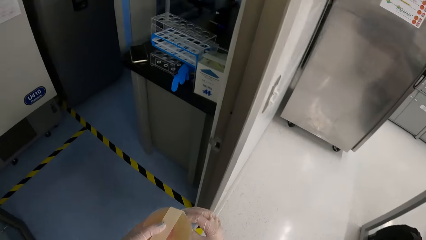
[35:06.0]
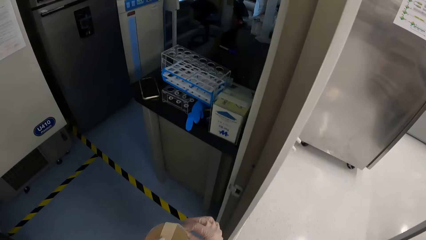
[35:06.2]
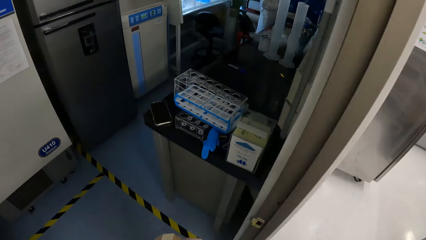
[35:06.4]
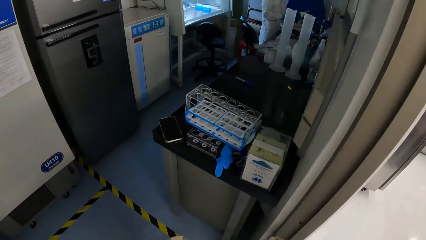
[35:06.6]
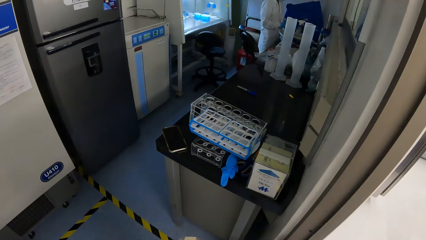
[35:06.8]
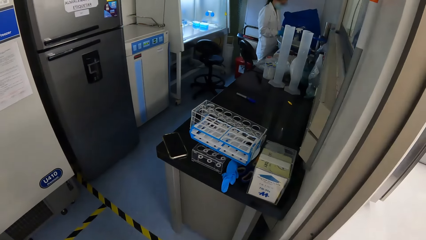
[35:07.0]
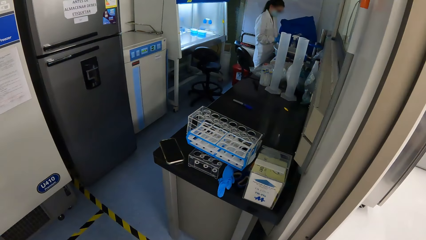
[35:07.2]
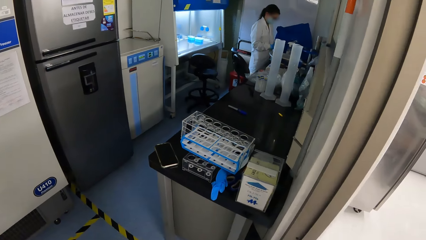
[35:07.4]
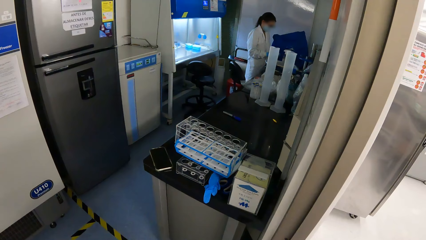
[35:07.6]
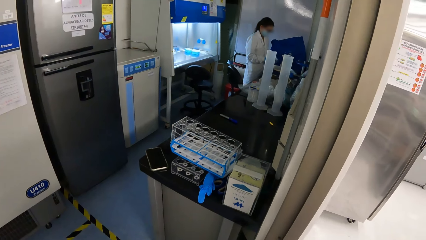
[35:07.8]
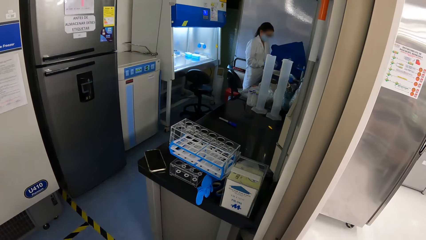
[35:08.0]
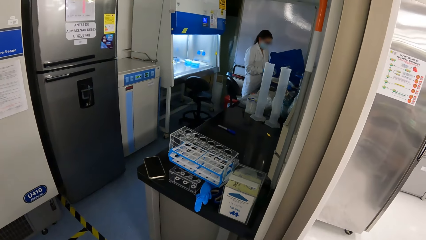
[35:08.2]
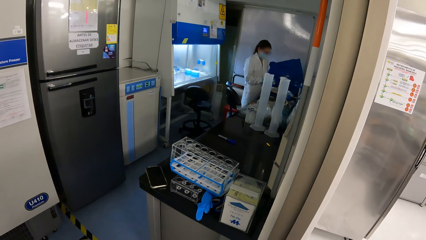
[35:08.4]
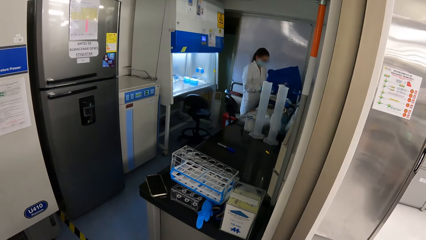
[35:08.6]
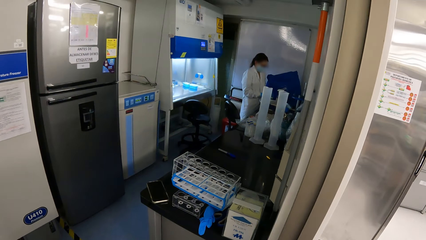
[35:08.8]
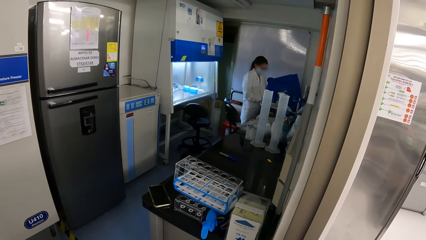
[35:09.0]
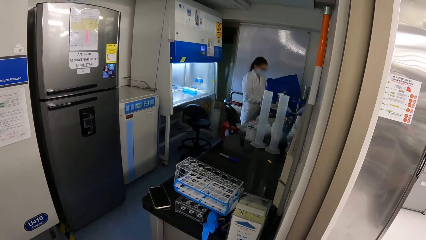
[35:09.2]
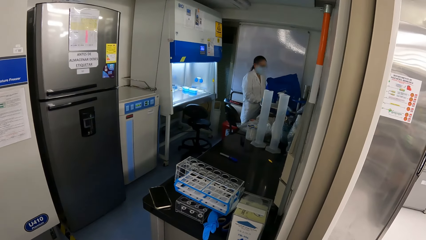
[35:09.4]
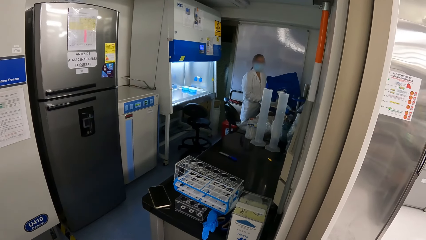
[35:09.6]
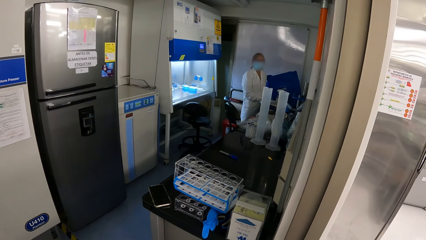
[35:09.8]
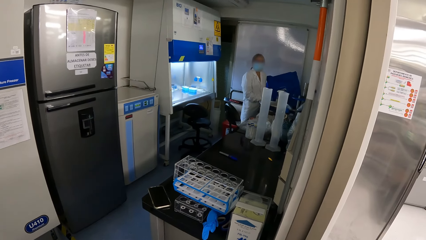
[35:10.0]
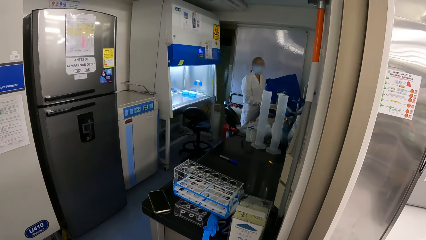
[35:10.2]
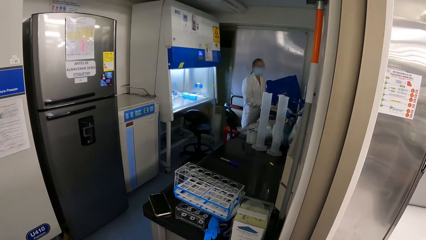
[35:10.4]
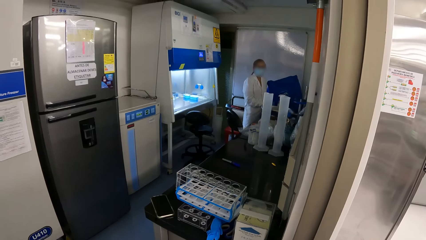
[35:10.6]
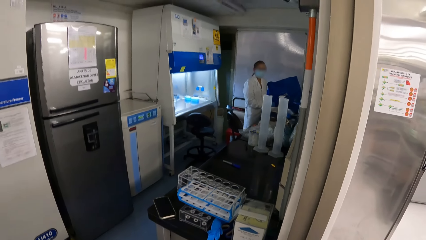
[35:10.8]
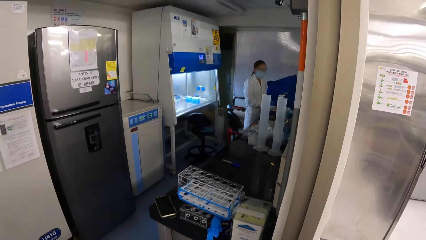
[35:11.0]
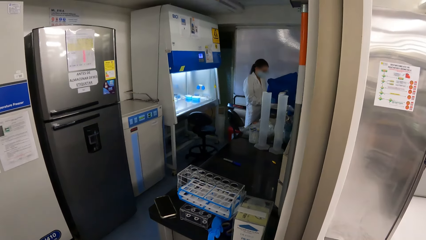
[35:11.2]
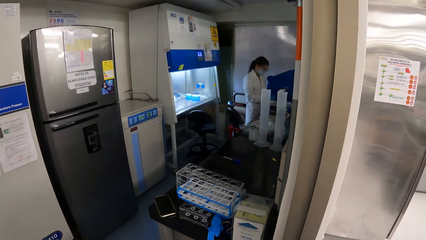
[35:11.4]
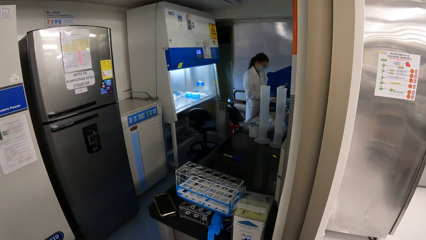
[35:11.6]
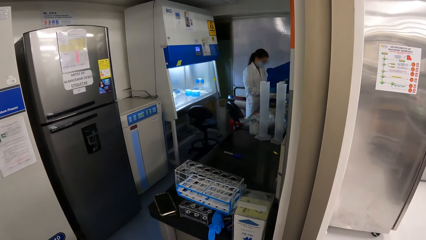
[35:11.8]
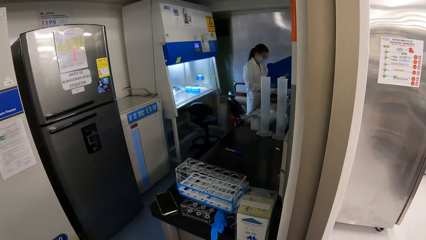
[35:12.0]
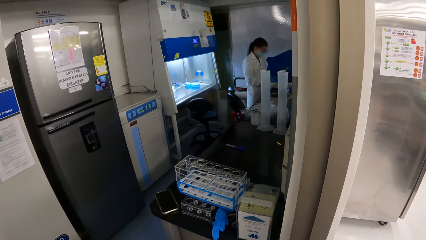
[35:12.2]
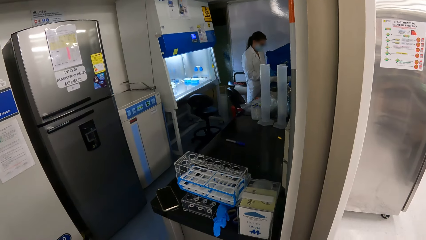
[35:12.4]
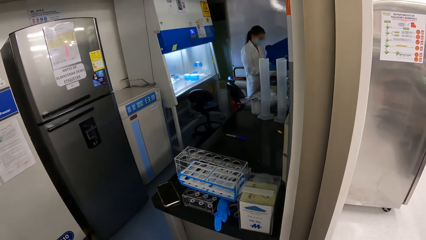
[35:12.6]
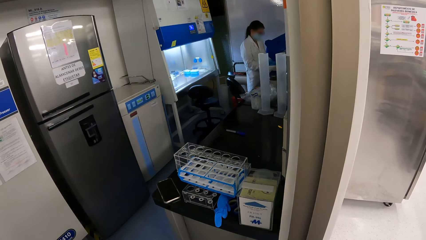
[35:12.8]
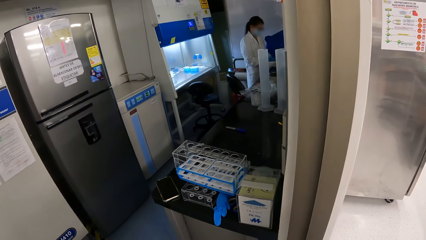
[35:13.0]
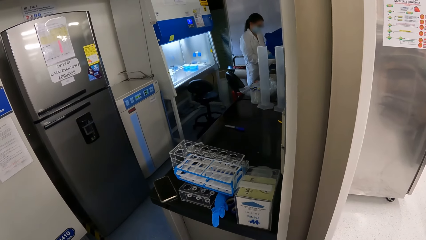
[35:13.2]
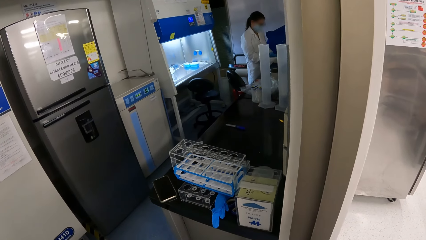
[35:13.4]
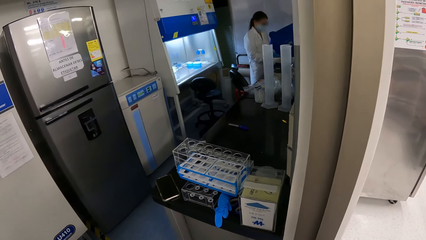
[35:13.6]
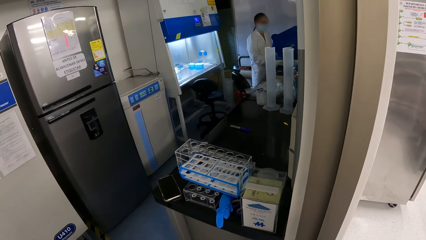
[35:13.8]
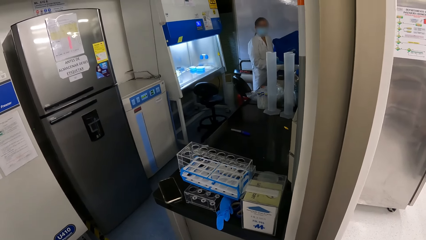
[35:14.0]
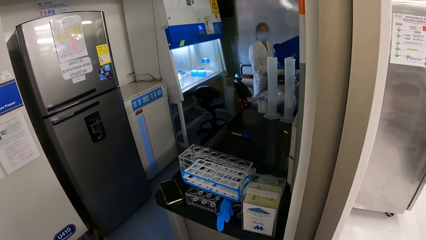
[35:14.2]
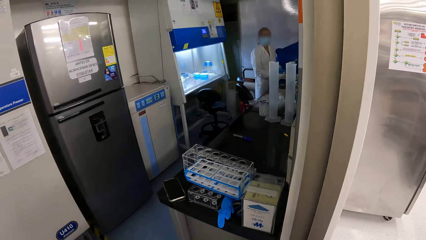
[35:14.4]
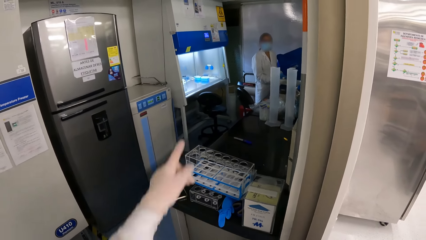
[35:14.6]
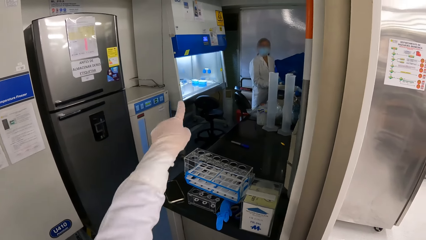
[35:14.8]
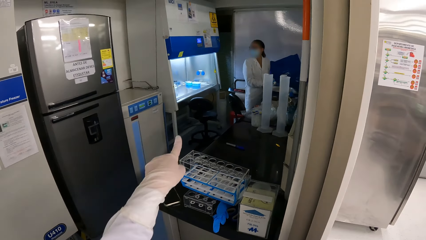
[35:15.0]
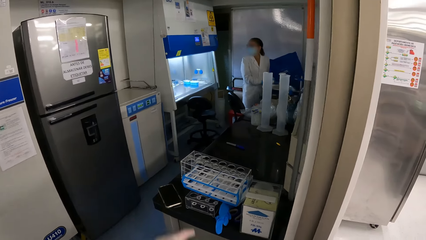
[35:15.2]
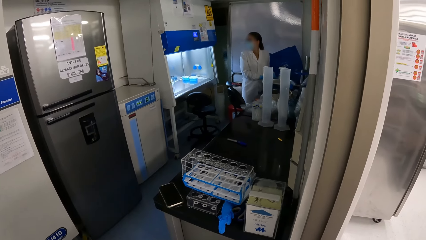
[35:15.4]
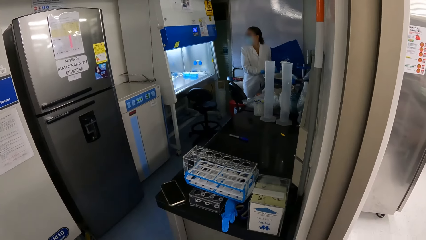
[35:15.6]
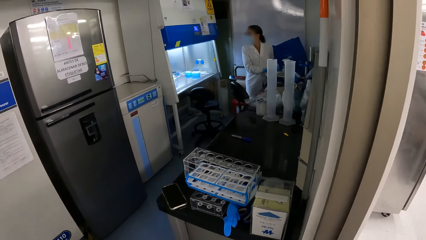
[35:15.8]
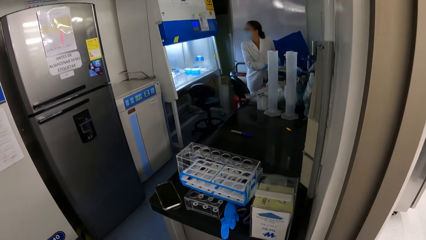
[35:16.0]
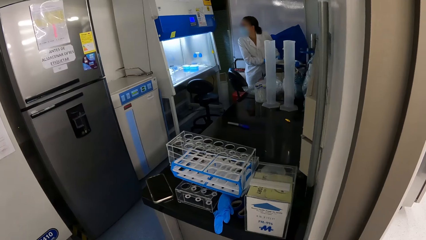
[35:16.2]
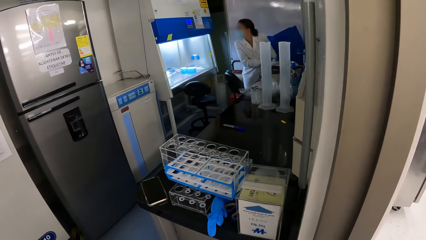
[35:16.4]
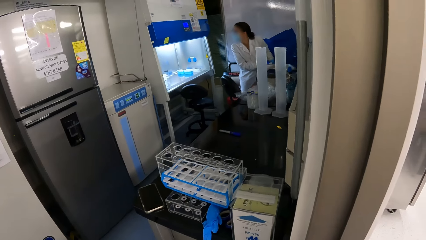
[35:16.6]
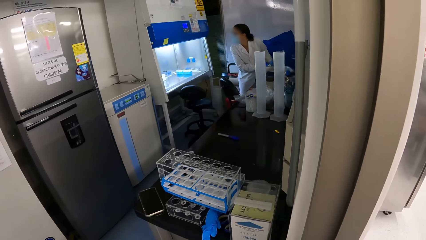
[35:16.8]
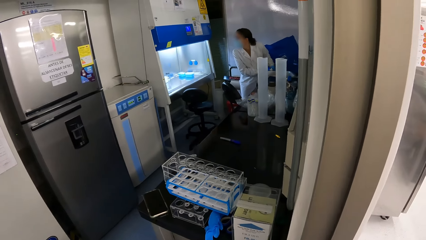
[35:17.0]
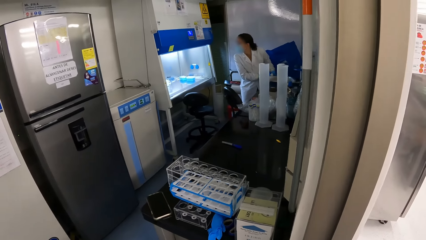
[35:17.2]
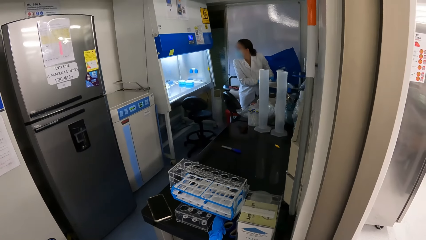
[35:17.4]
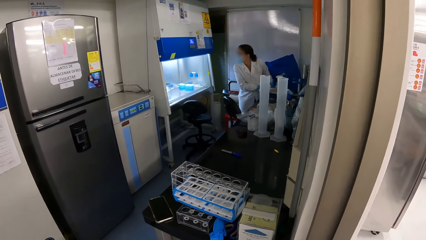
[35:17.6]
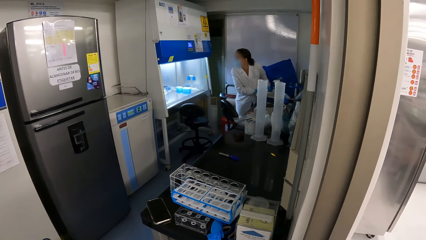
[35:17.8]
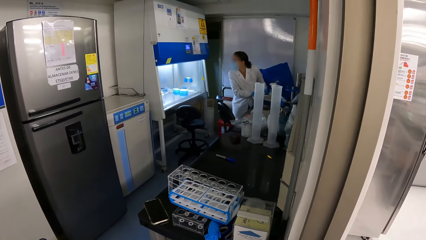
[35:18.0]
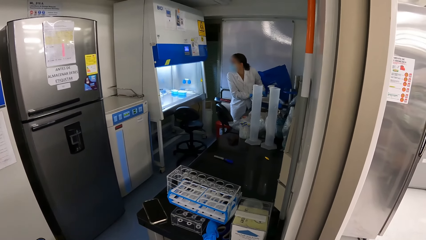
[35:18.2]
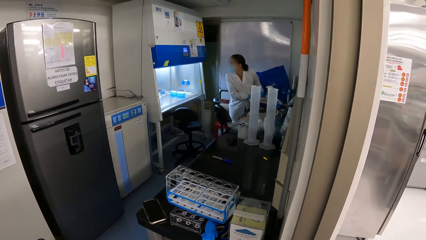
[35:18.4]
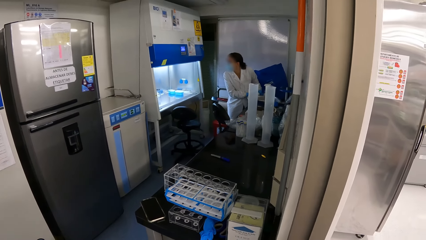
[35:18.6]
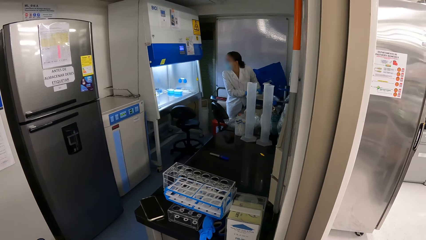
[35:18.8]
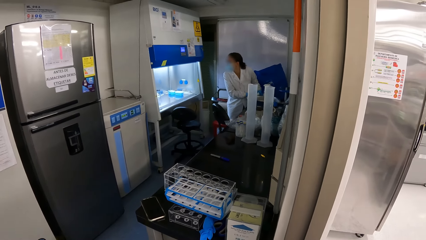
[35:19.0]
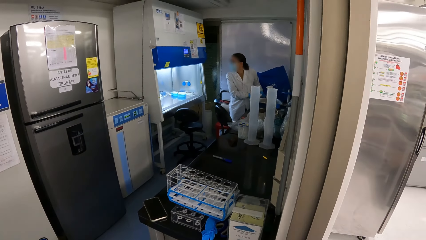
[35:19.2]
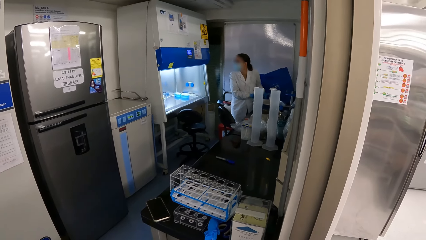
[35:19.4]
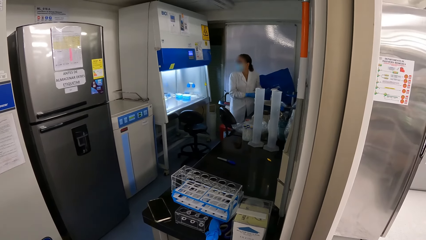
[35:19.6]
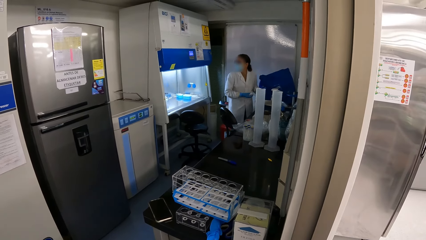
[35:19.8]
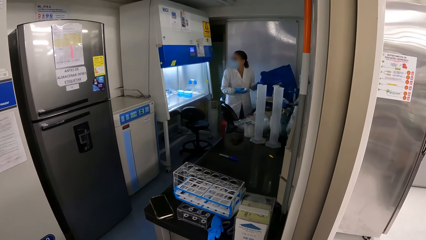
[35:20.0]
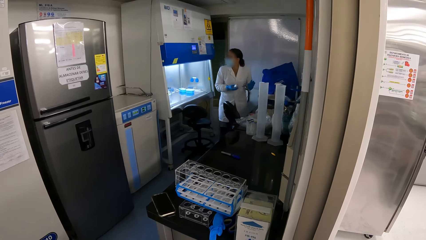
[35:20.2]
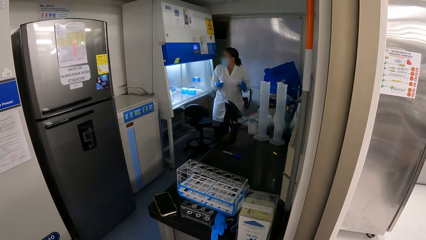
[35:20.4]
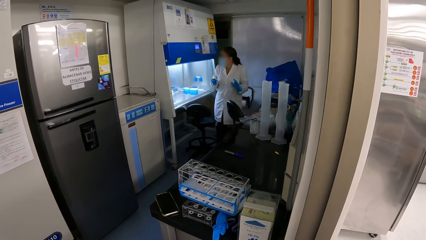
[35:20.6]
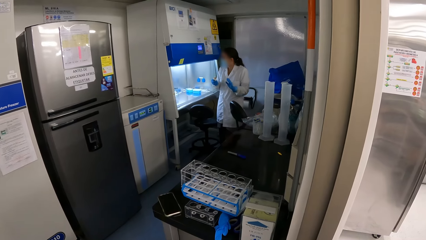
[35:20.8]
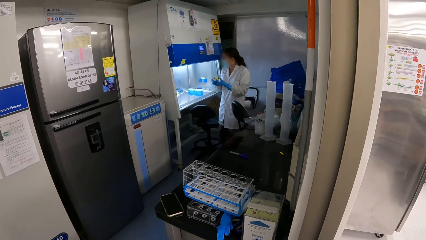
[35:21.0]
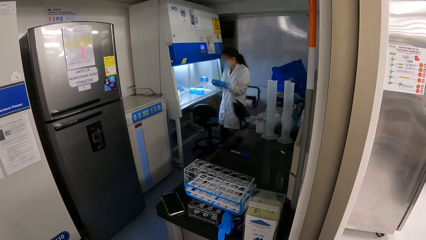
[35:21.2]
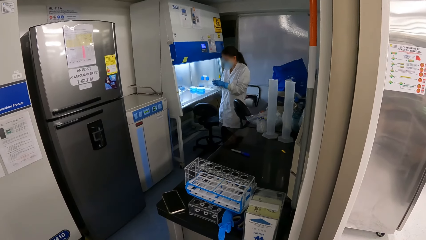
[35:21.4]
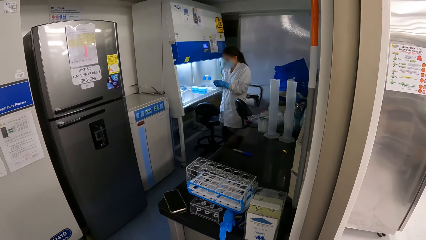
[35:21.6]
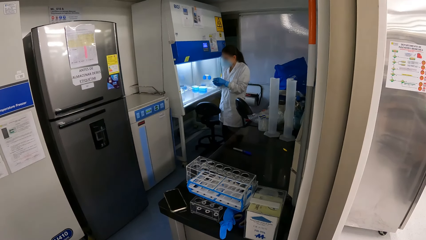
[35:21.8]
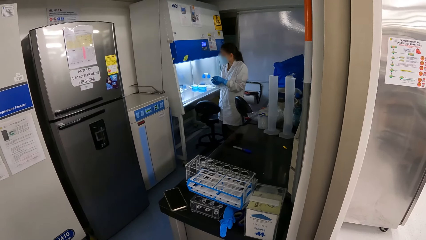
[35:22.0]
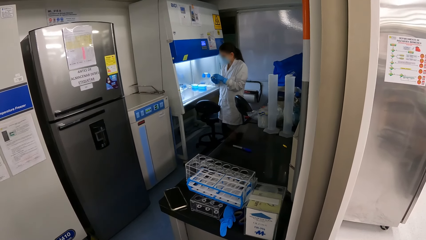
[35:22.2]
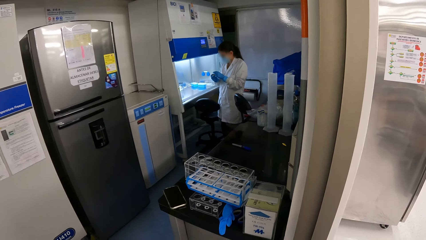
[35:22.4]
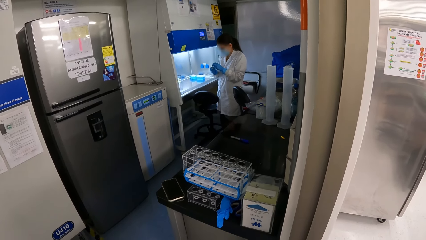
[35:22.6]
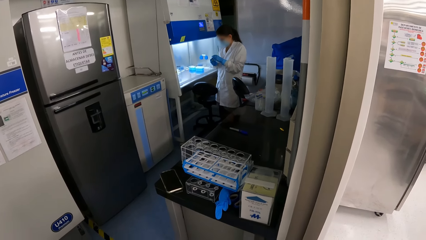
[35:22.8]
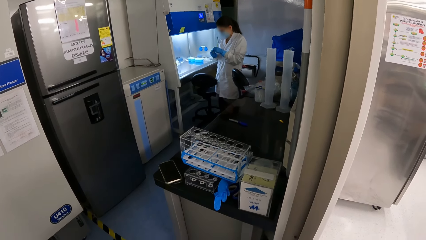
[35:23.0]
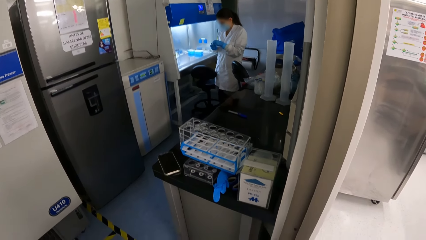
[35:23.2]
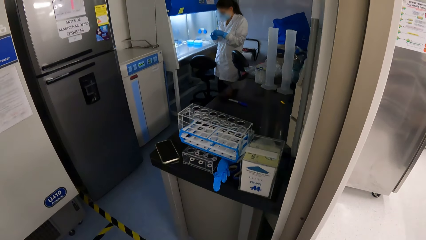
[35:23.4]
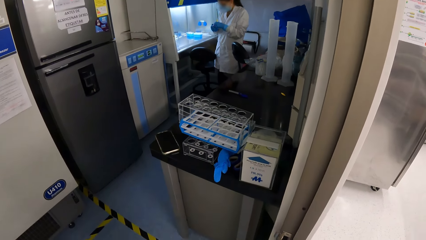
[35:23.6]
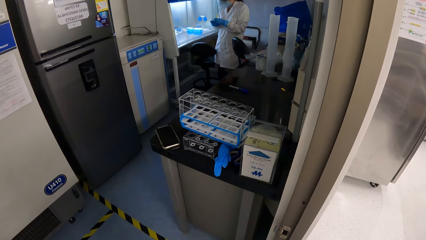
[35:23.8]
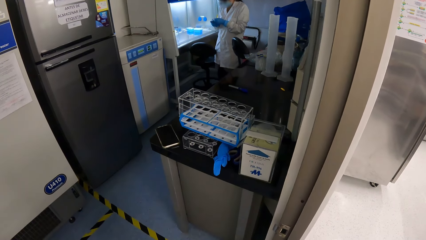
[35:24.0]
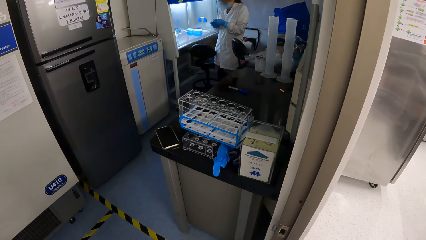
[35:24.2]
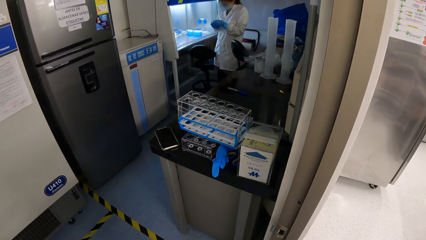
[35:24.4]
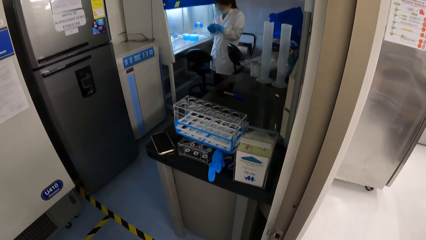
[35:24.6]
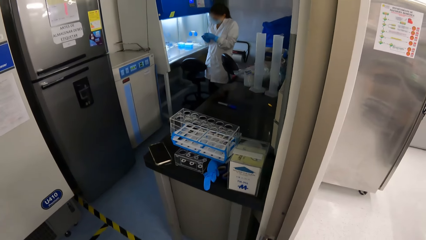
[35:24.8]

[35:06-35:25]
The camera wearer converses with the woman. They look around. The woman holds some tubes wrapped with a foil with her right gloved hand. The woman walks in a room. The woman holds the tubes wrapped with the foil with both gloved hands.
